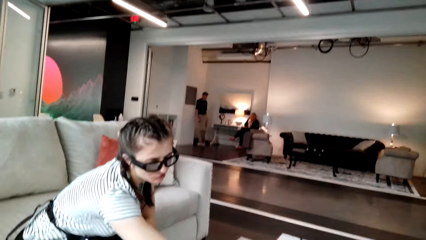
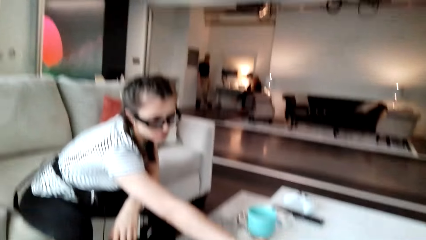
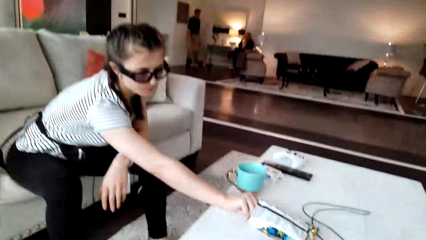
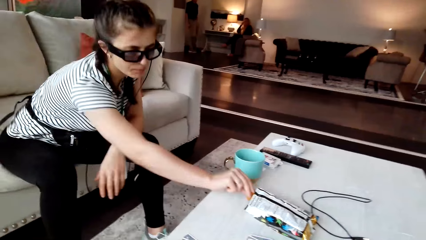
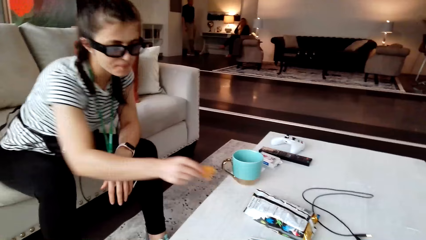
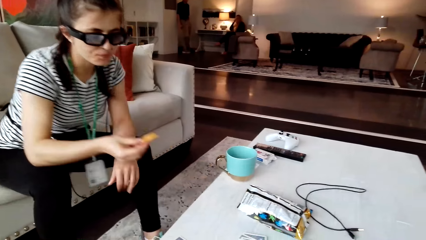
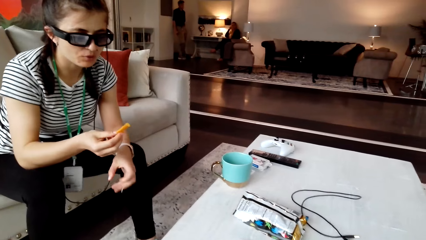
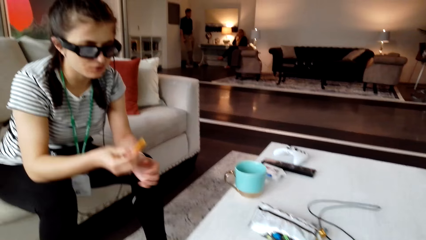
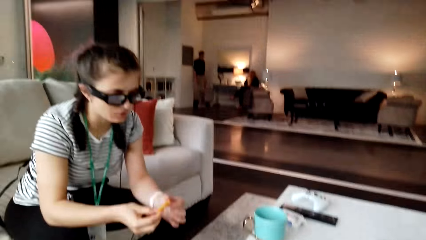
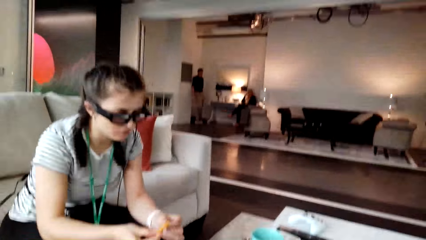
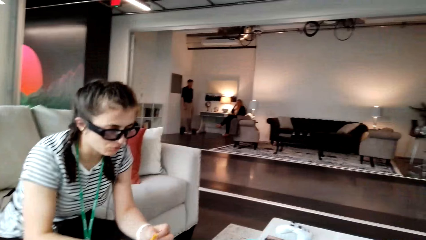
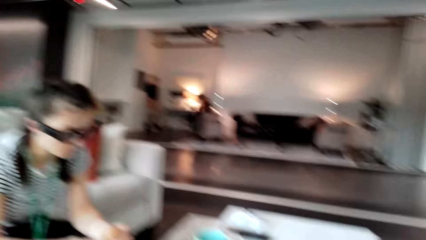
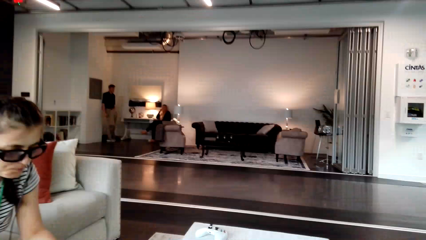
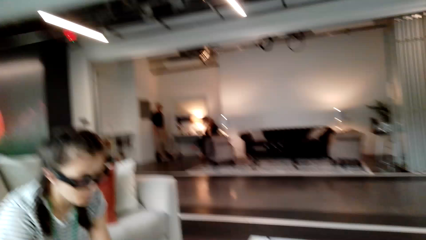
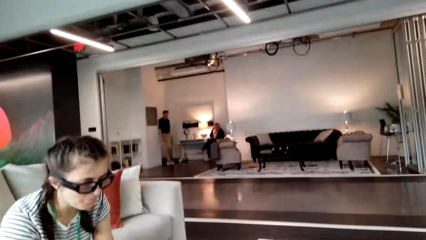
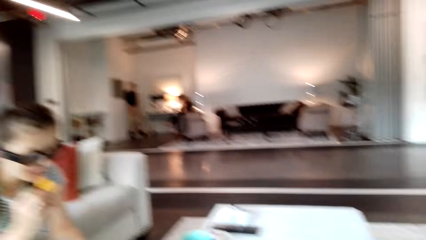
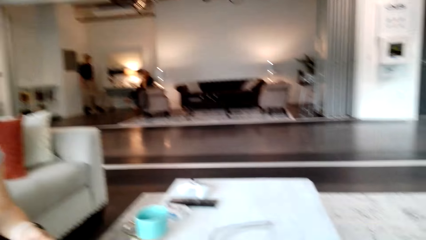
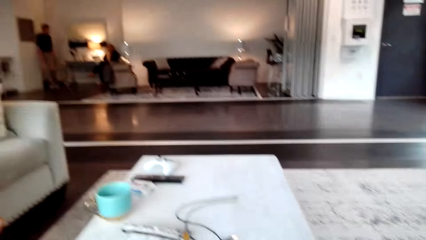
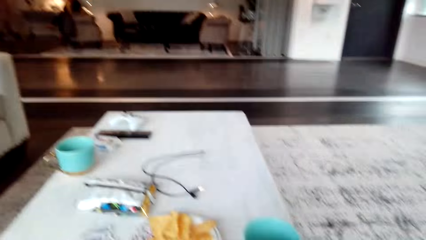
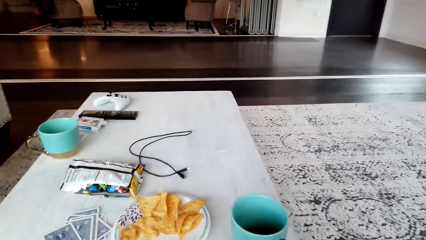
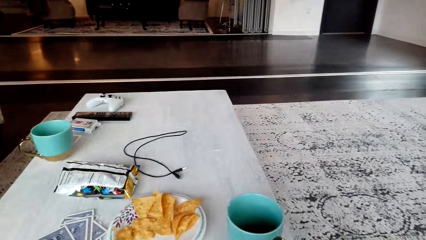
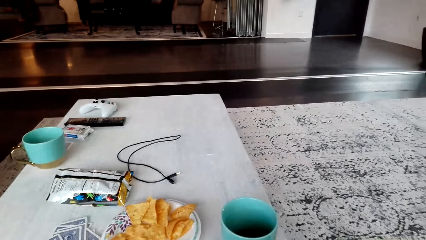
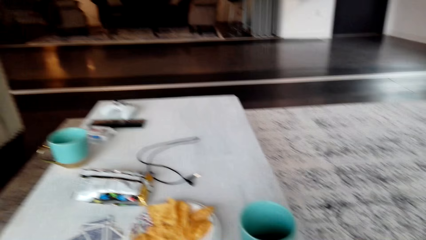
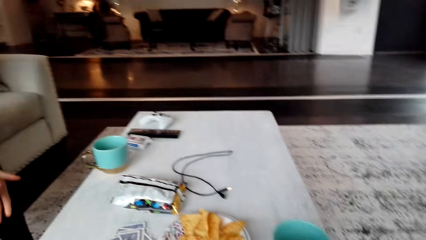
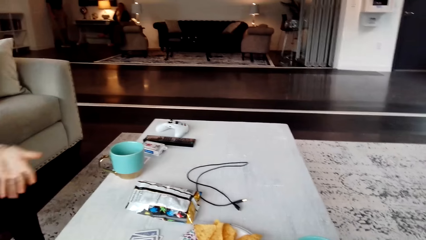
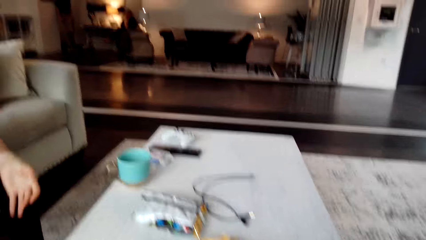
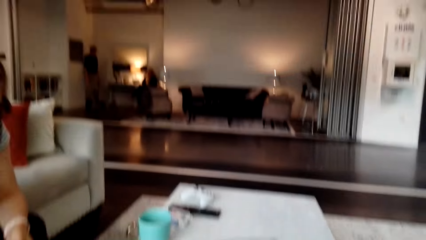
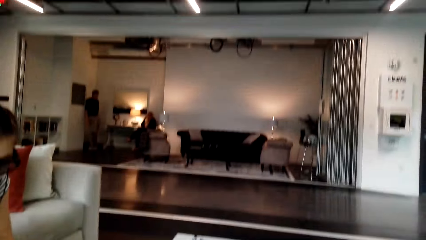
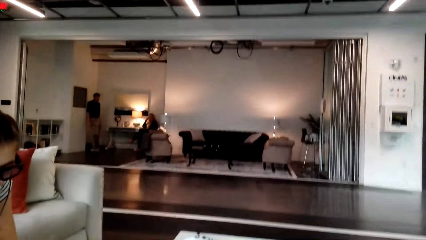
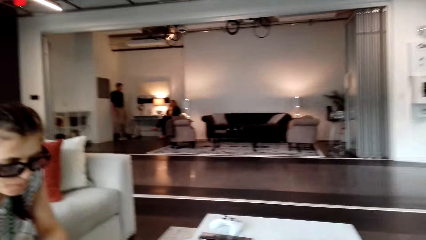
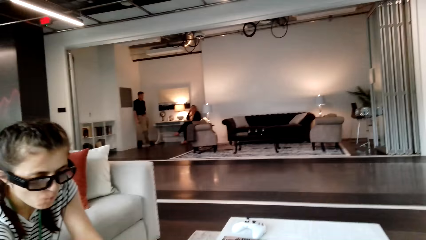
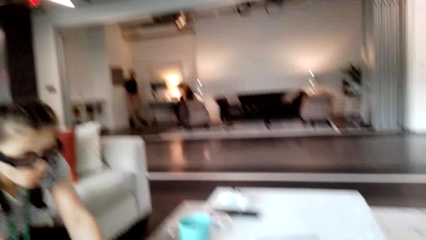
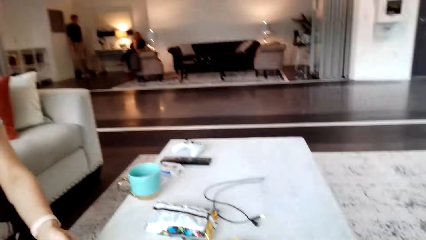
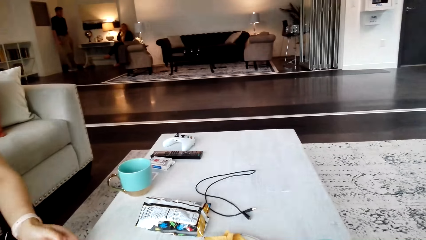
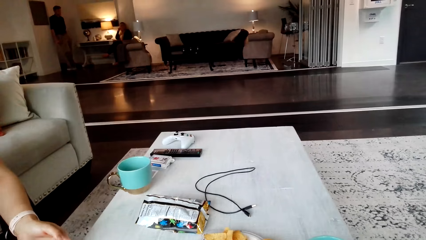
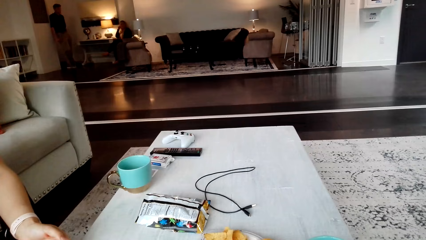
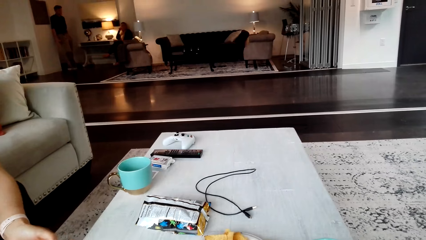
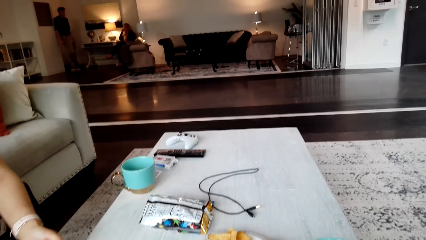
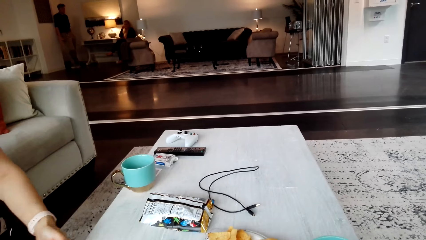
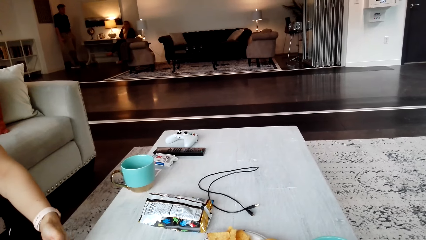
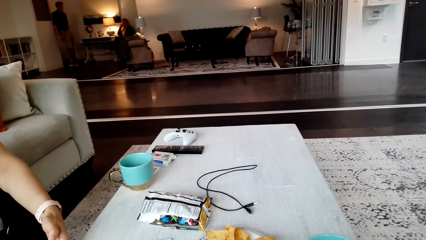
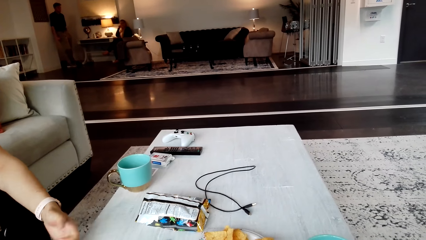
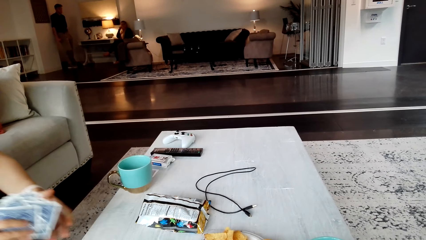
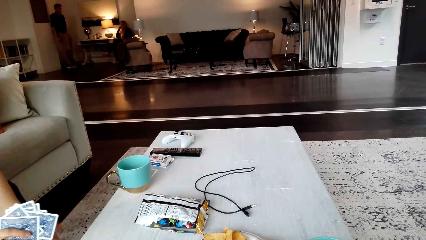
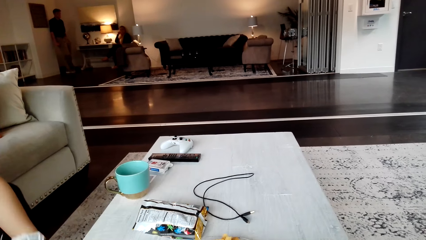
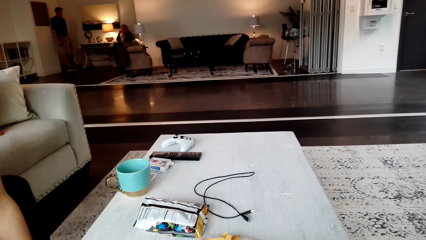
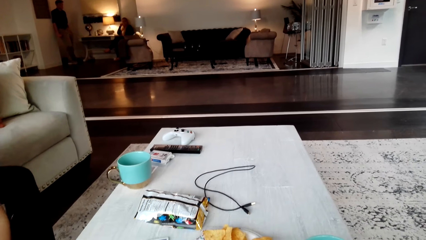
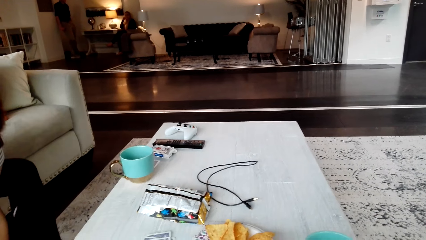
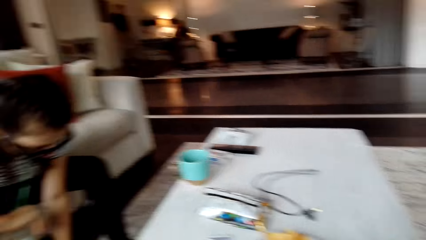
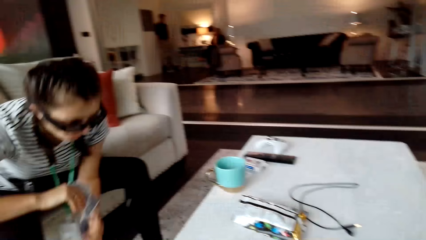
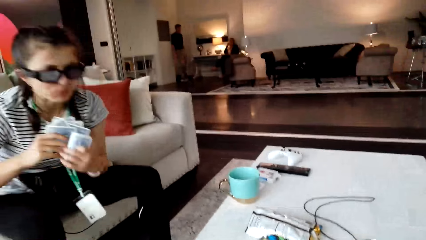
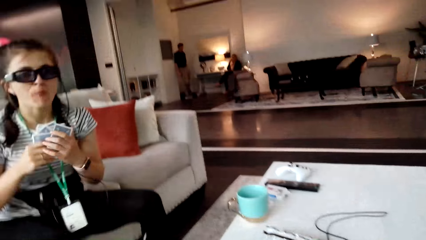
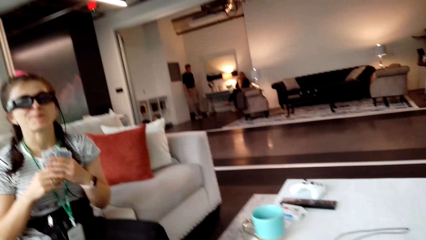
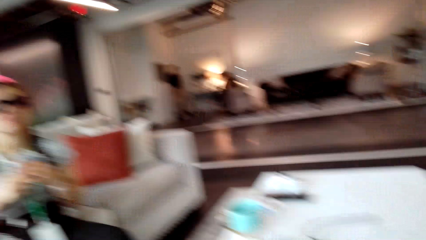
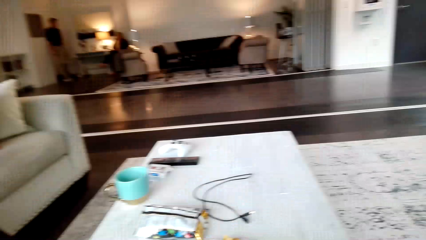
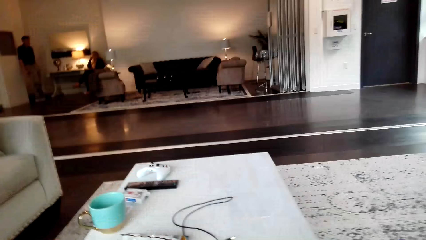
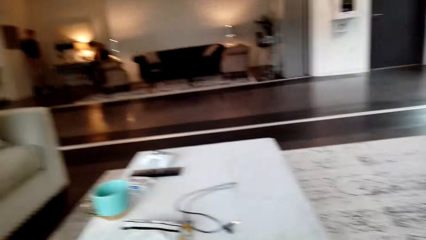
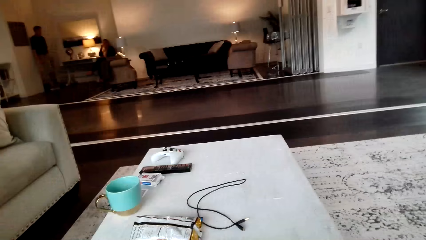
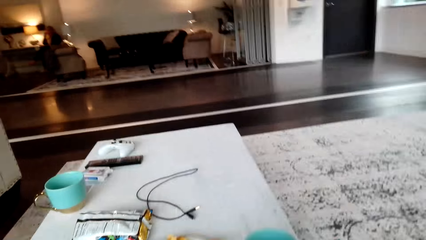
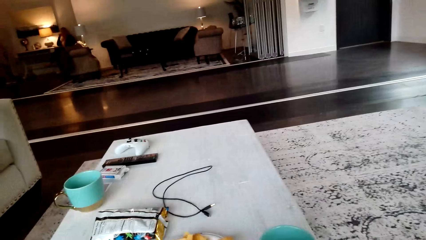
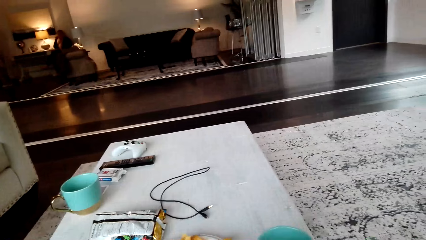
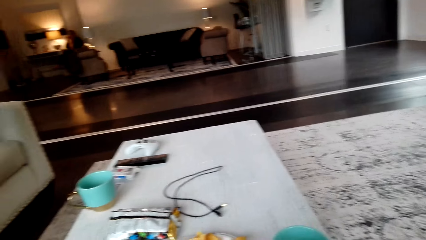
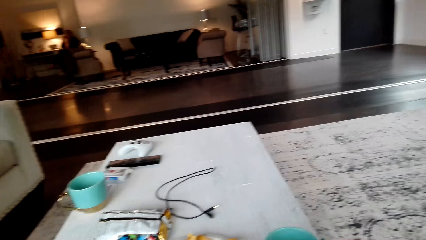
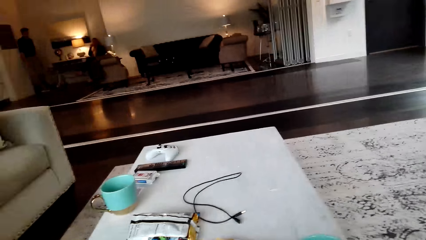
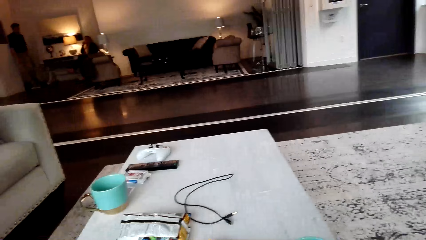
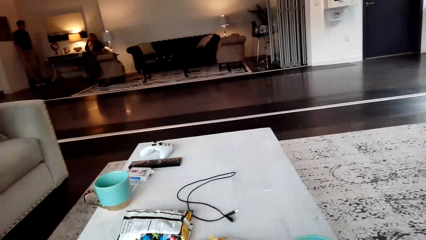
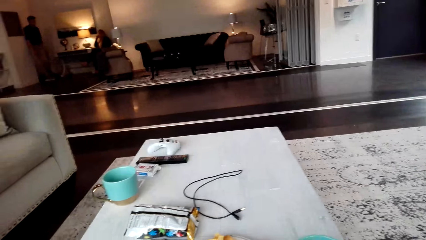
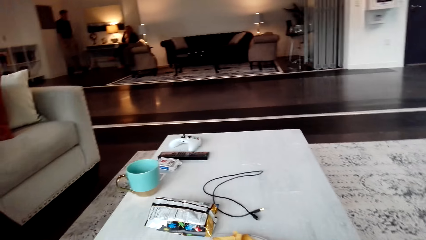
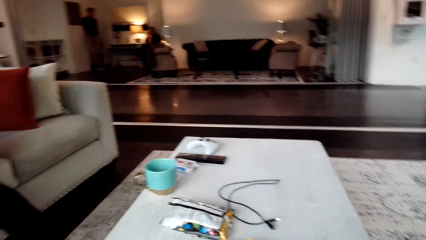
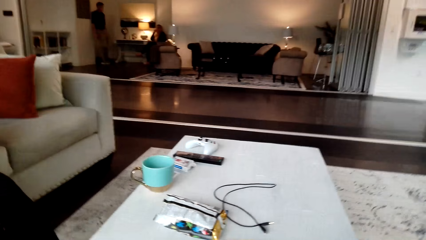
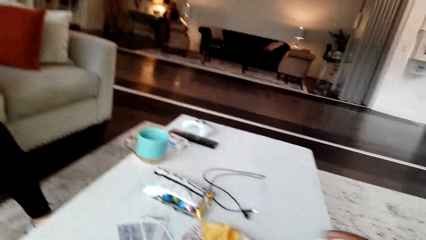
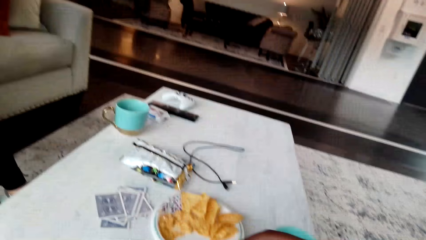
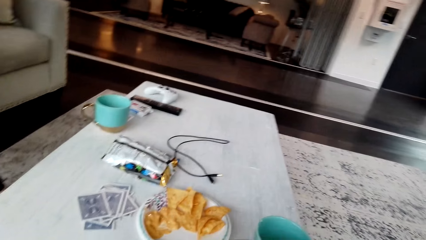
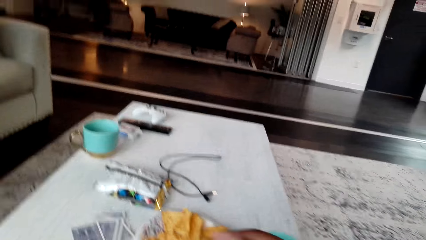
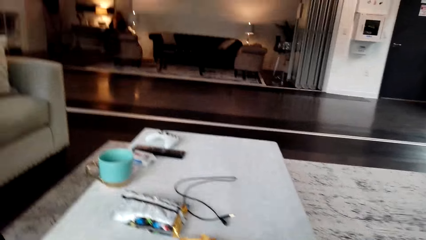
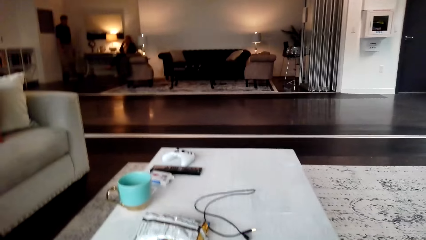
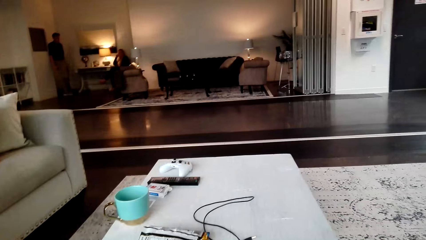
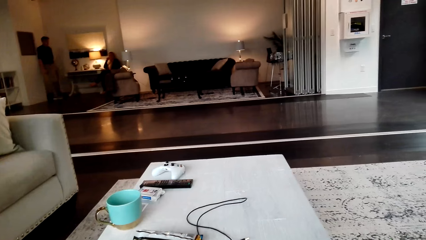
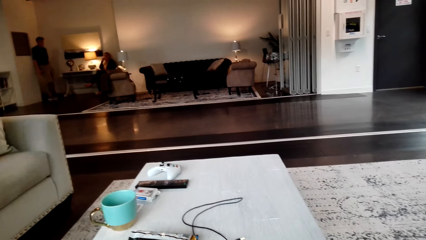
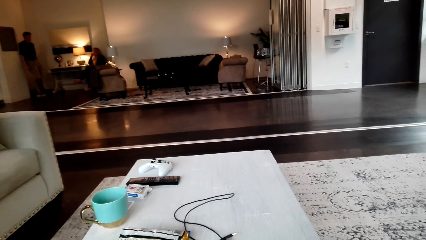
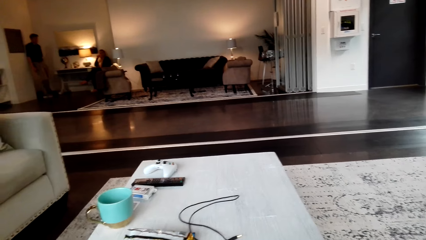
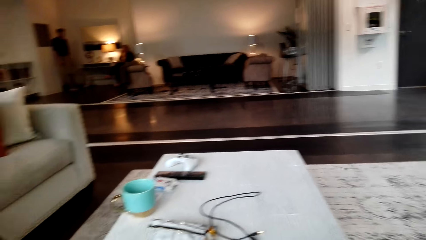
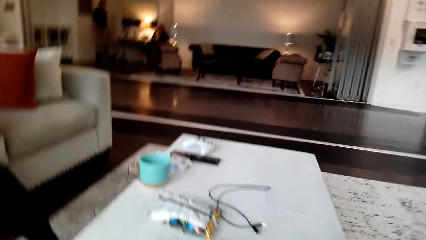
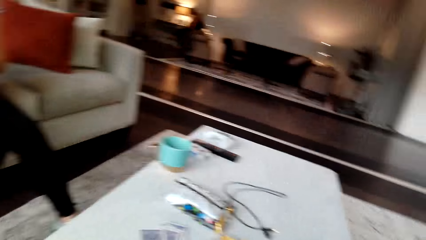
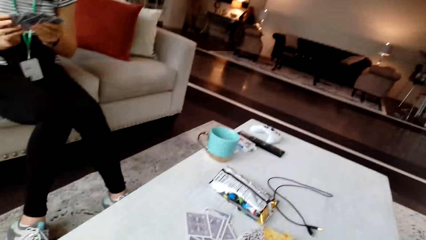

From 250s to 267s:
The camera wearer converses with a woman. The woman holds the crisps. The woman eats the crisps. The camera wearer looks around the table. The woman wipes the hand. The woman collects the cards from the table. The woman holds the cards. The camera wearer converses with the woman. They move the hand over the table.
